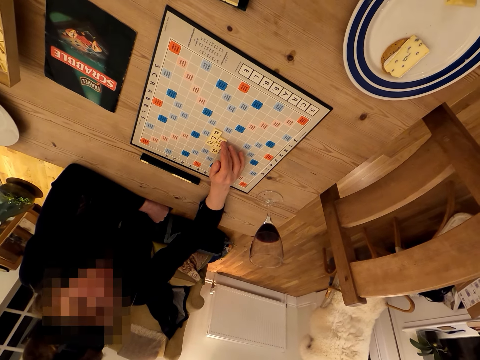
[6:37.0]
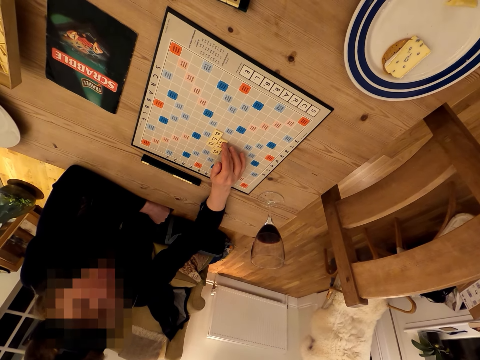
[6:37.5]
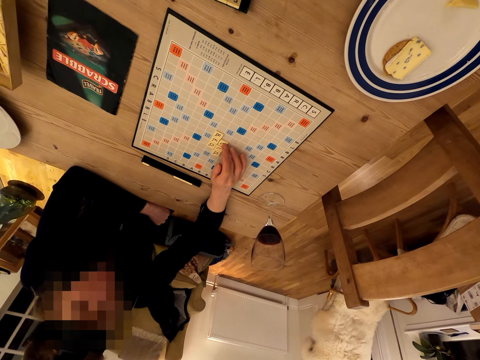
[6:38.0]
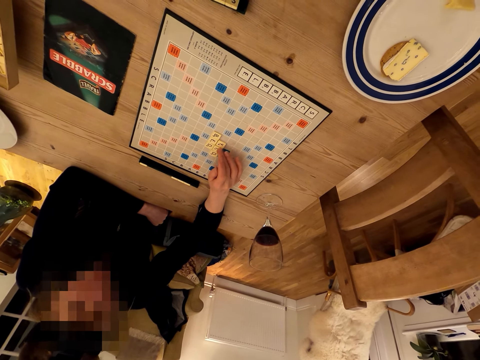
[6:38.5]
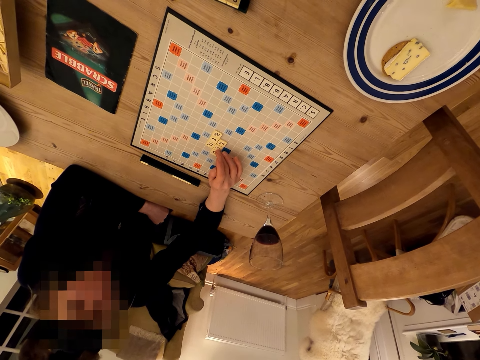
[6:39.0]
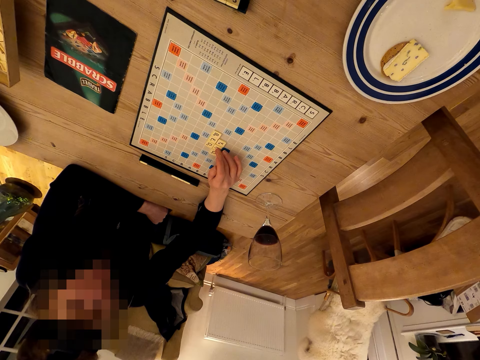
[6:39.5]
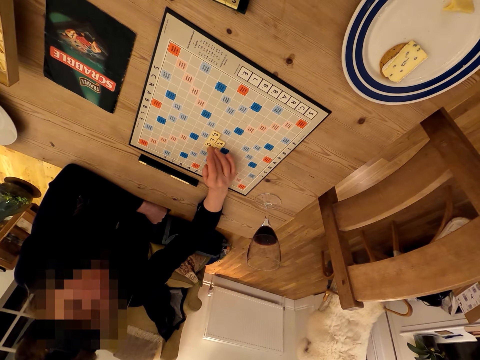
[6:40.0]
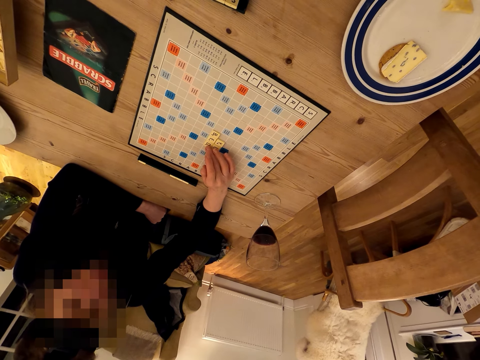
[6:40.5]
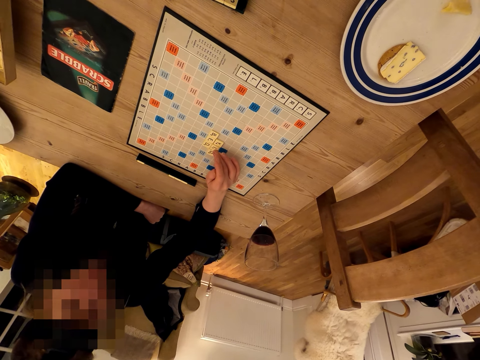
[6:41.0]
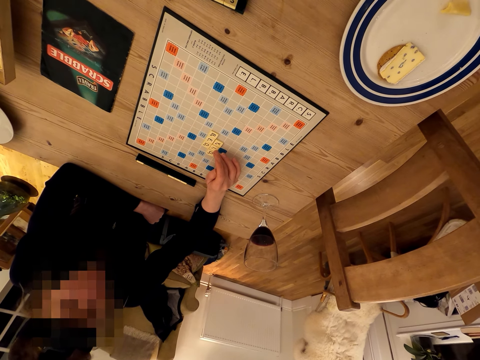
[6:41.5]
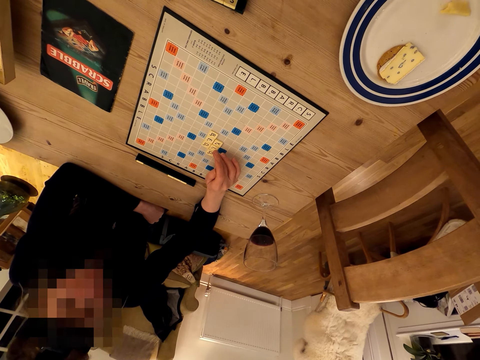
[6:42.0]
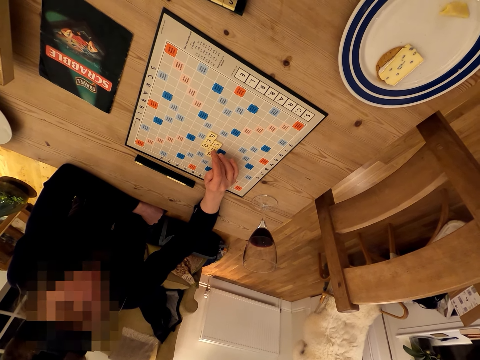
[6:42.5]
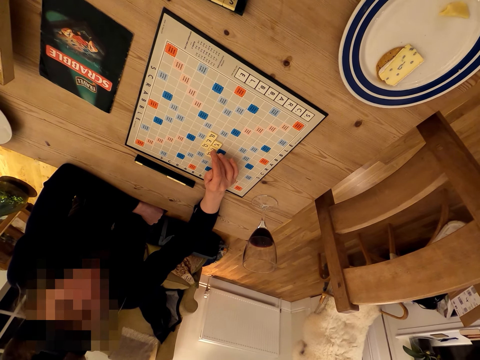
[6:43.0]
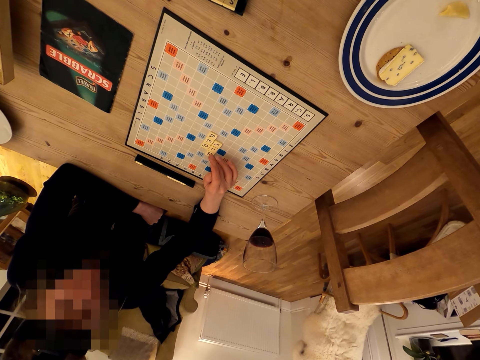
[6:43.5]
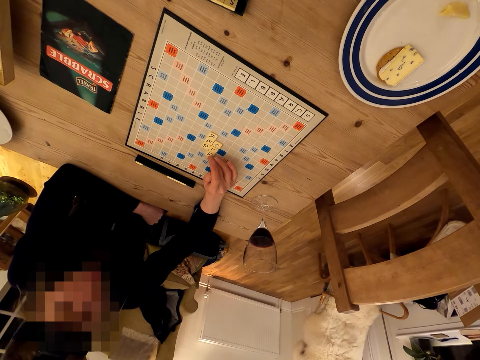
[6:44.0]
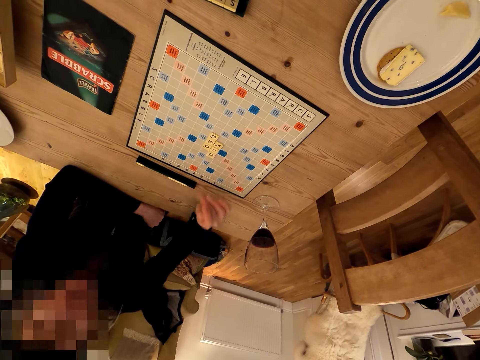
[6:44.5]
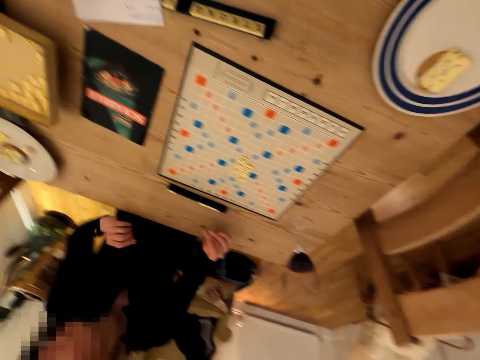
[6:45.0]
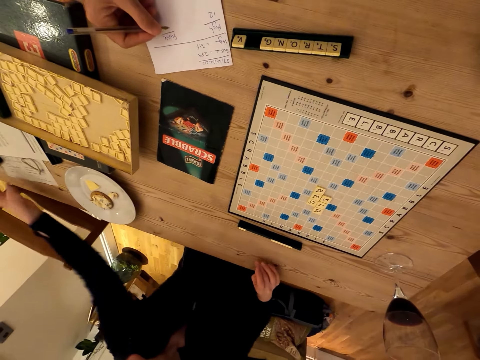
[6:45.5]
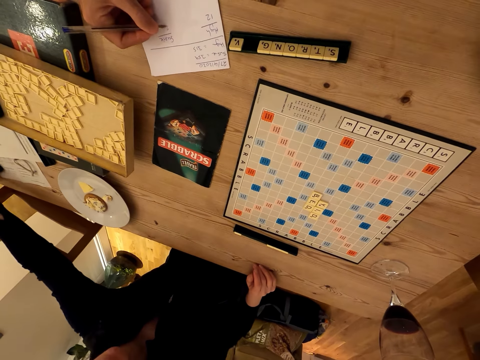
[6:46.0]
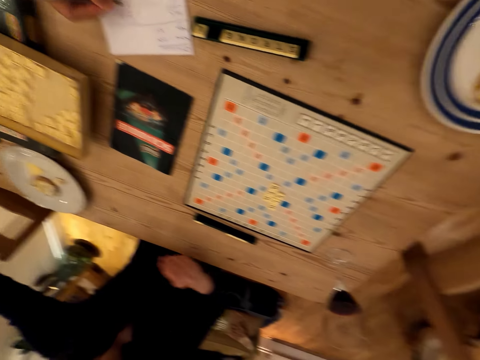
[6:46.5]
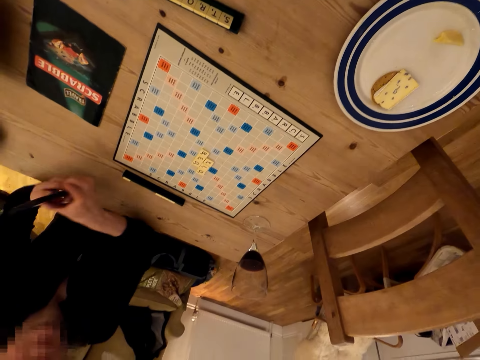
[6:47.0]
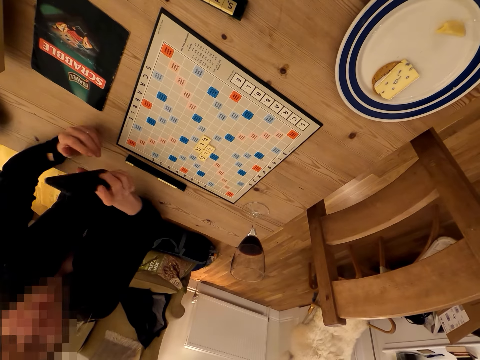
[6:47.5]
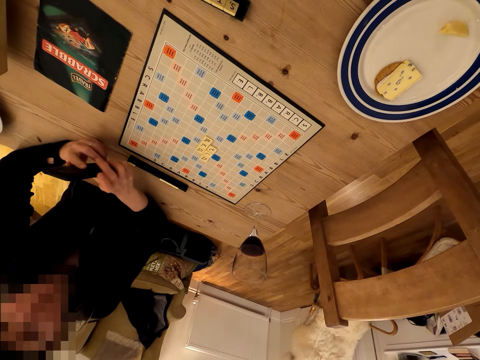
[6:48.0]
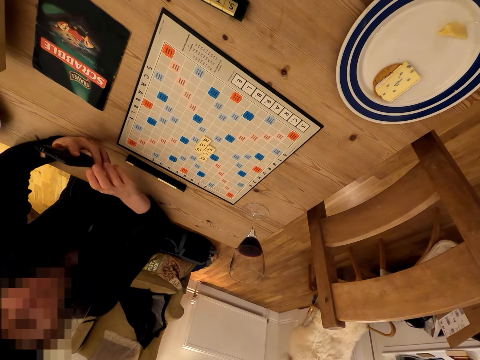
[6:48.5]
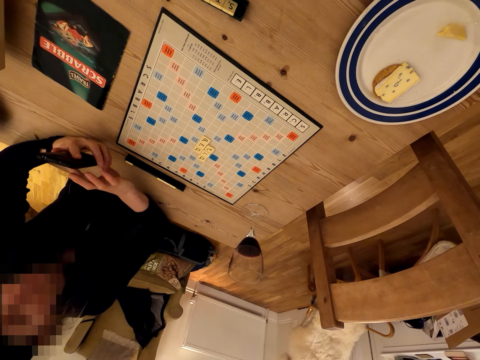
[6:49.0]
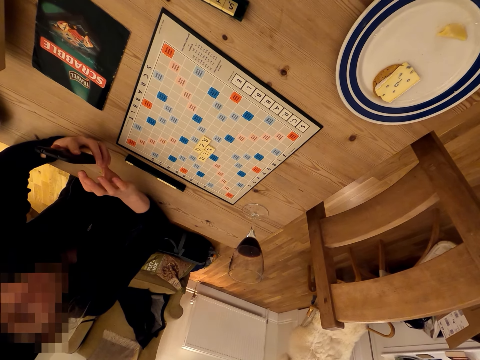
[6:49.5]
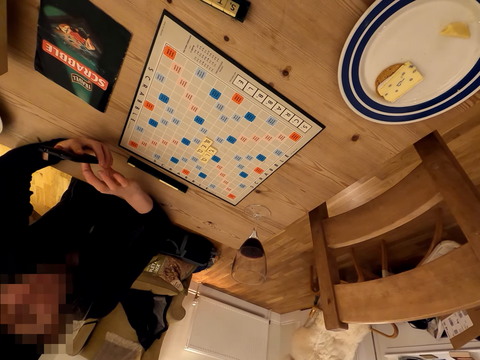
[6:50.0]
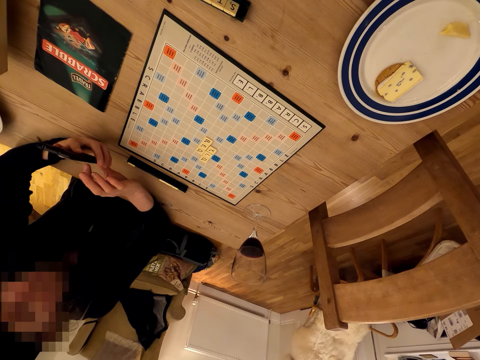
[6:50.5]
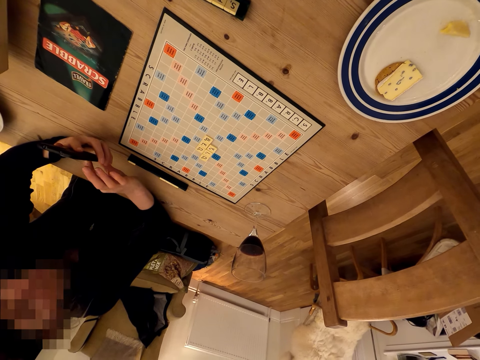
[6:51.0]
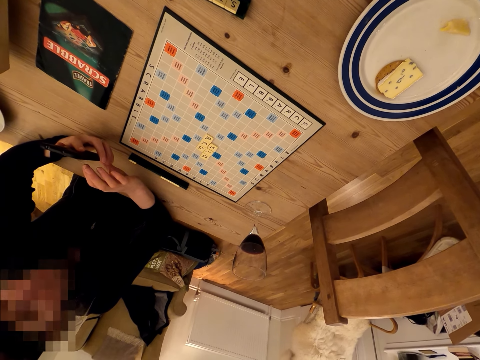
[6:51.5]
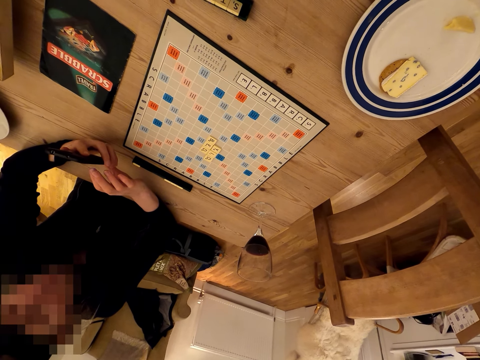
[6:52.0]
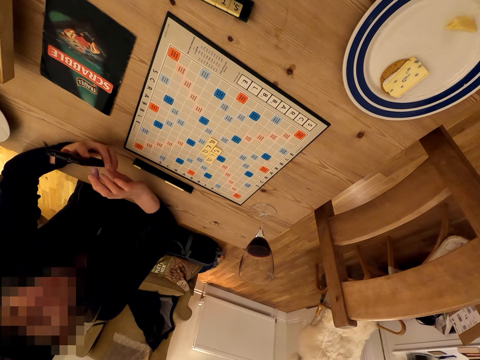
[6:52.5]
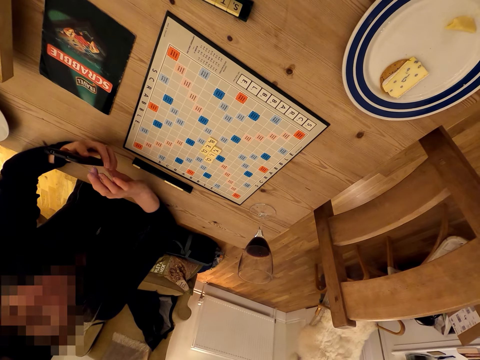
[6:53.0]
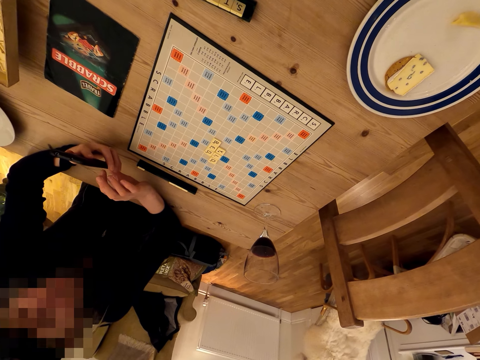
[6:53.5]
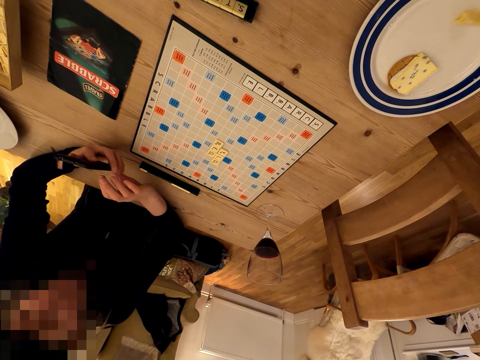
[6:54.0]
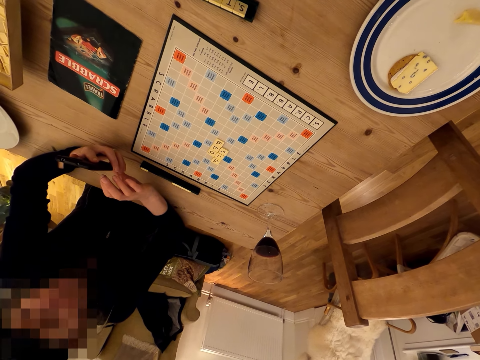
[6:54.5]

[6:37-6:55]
A woman converses with the camera wearer. The woman picks up a phone. The camera wearer writes on a paper. The woman uses her phone.

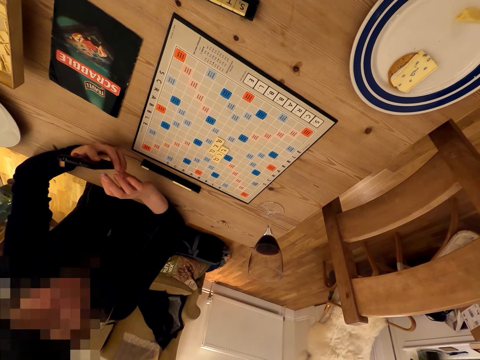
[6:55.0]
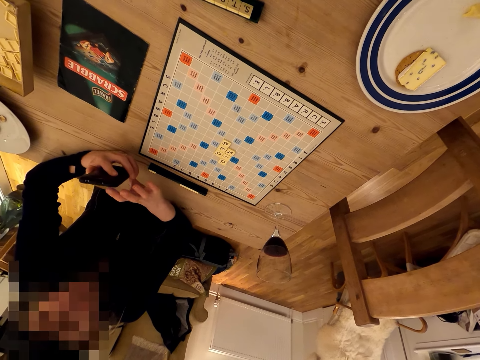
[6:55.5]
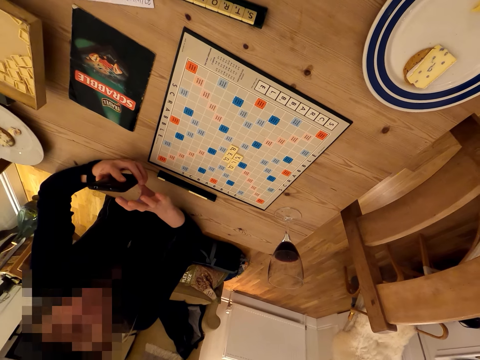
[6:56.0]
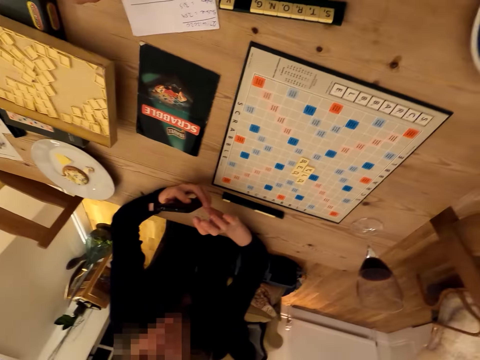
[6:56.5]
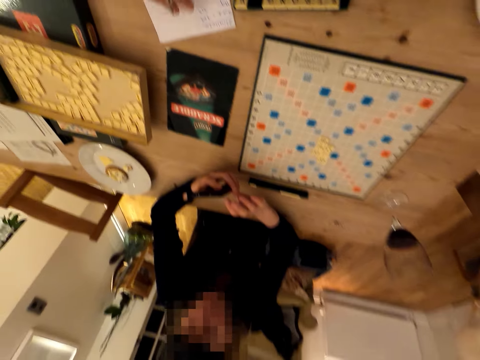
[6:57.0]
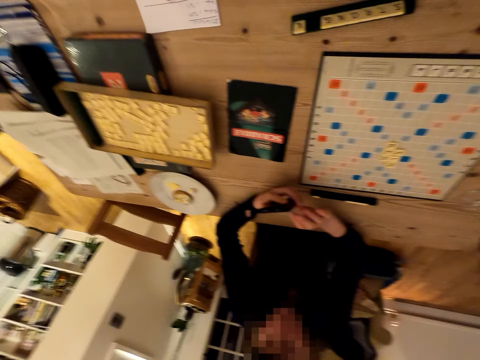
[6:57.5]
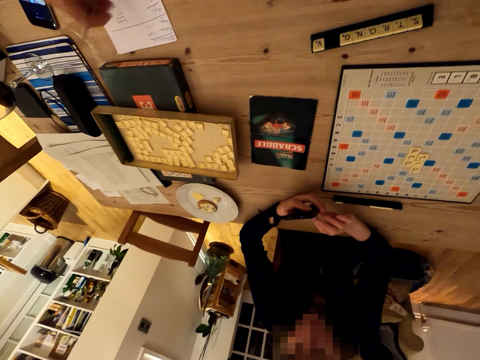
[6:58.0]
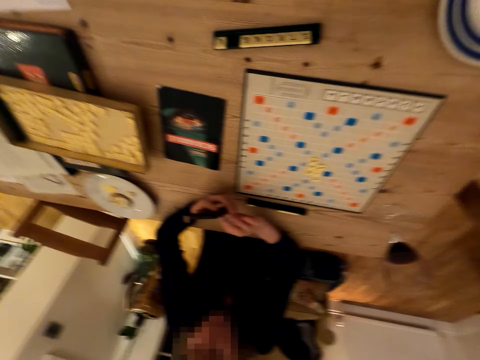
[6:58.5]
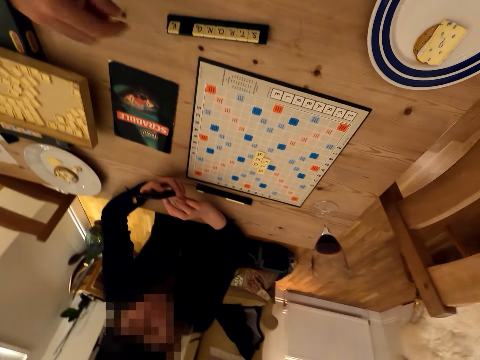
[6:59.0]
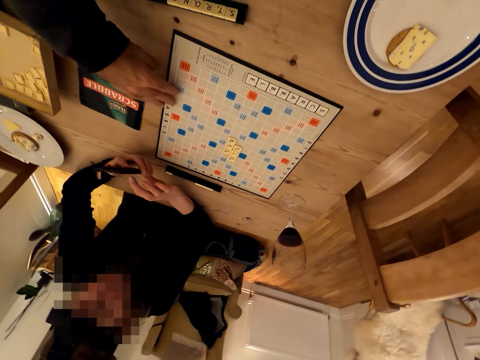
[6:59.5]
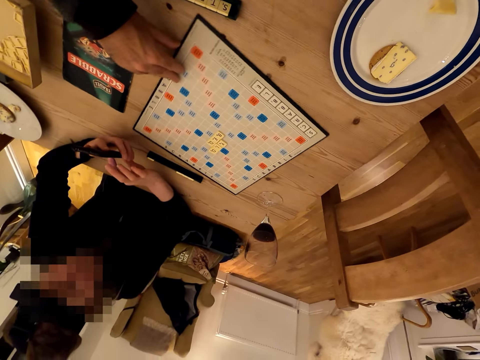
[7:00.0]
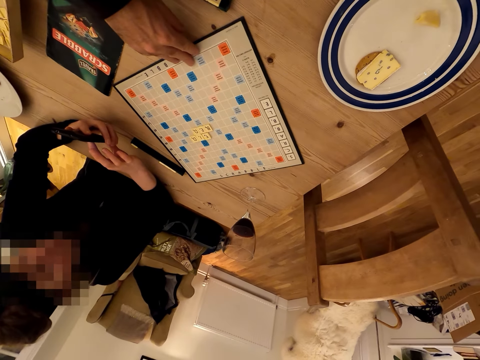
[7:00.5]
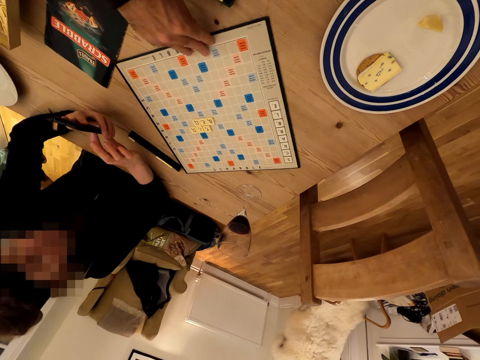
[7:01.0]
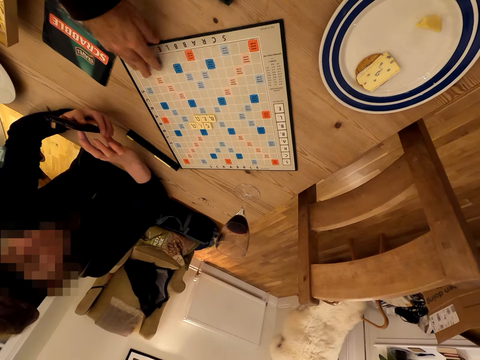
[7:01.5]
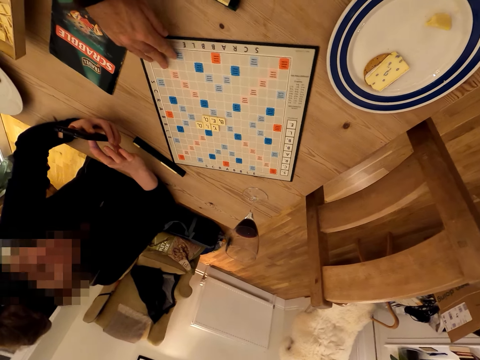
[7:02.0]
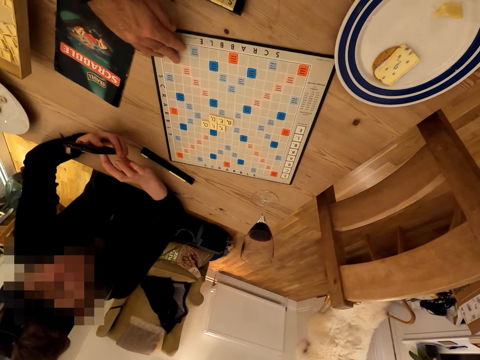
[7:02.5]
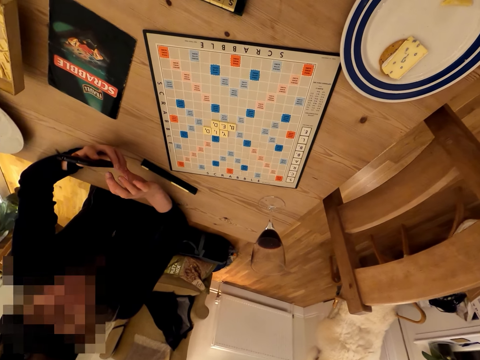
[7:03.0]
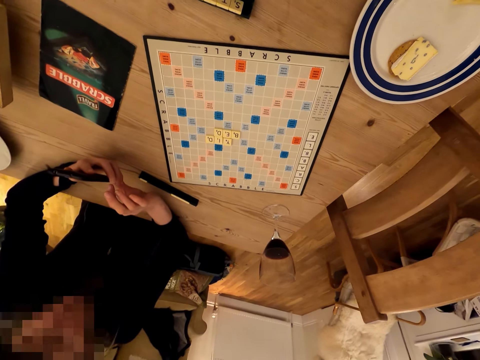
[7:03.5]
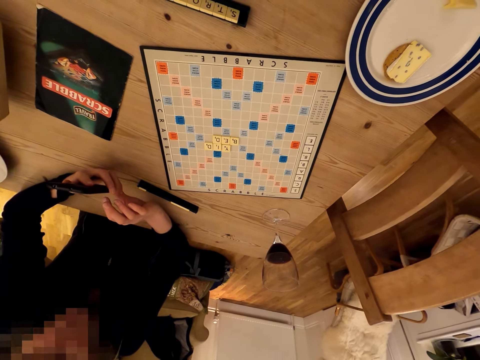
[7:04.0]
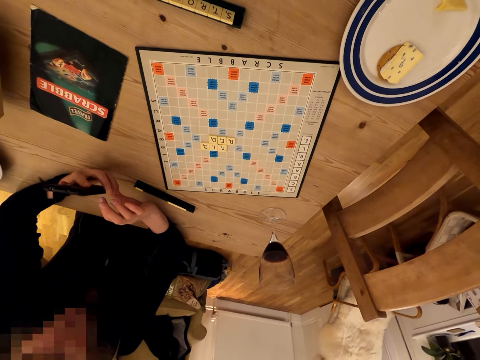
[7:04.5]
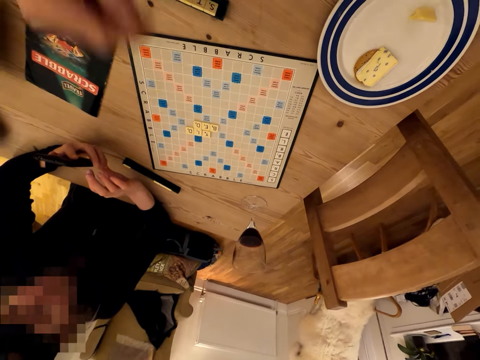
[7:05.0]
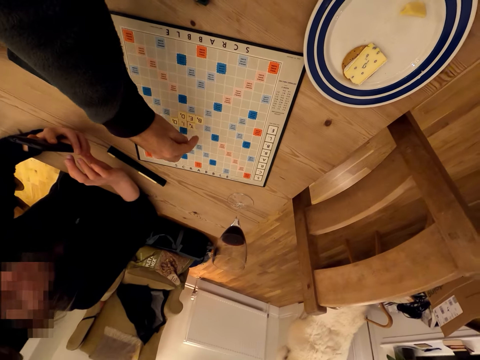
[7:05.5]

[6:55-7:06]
The camera wearer moves a paper. They look around. They rotate a scrabble board. A woman uses her phone. The camera wearer touches the scrabble board.
